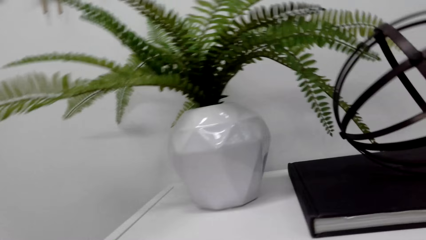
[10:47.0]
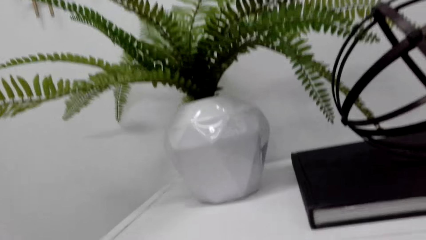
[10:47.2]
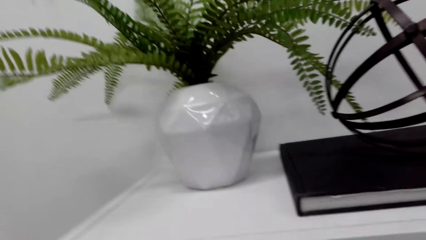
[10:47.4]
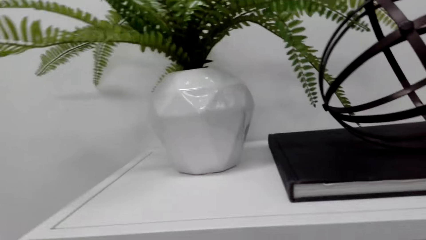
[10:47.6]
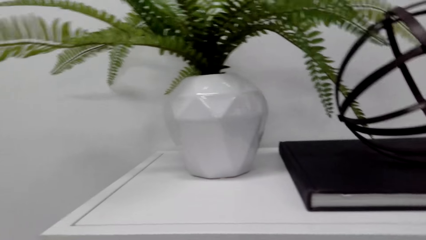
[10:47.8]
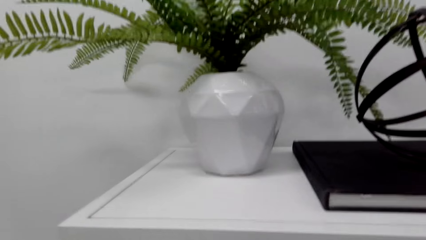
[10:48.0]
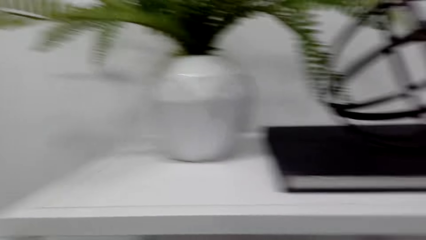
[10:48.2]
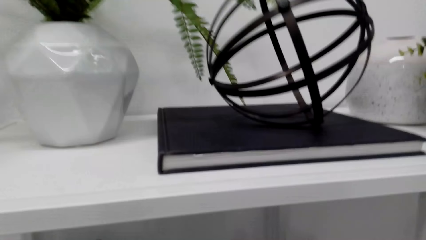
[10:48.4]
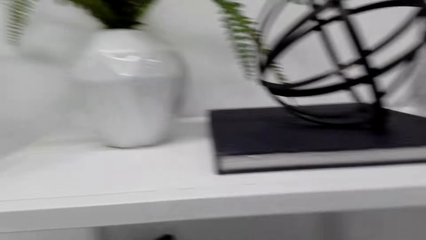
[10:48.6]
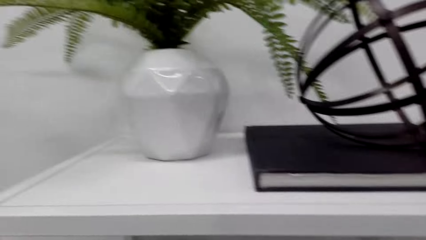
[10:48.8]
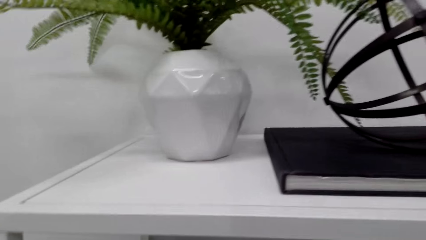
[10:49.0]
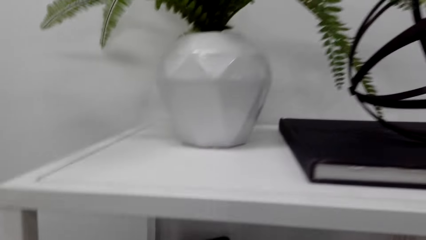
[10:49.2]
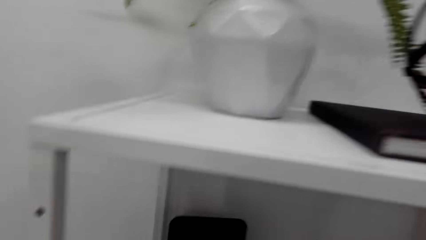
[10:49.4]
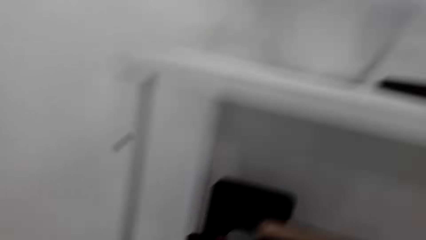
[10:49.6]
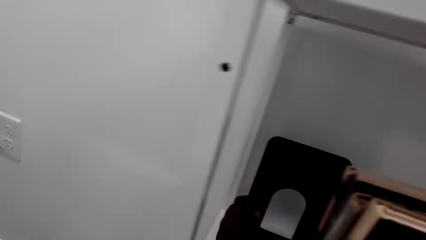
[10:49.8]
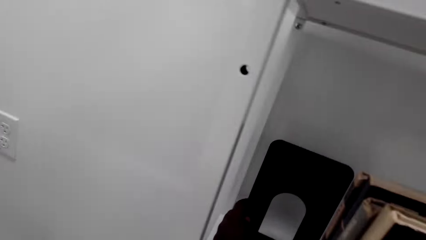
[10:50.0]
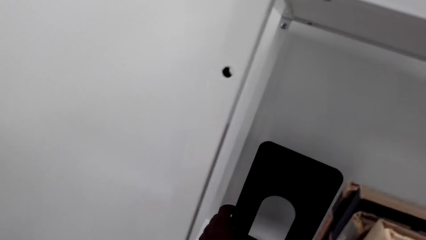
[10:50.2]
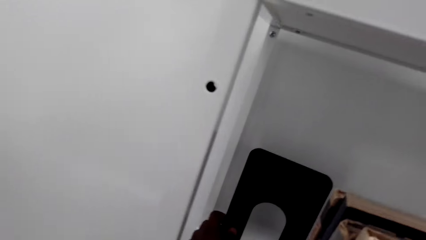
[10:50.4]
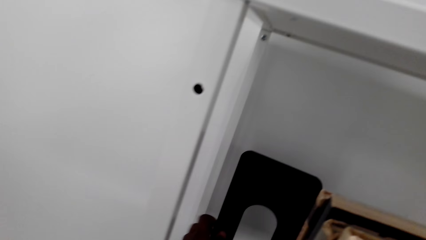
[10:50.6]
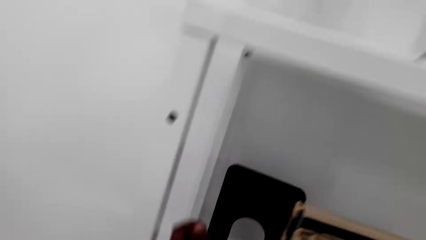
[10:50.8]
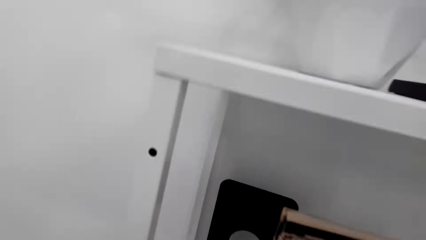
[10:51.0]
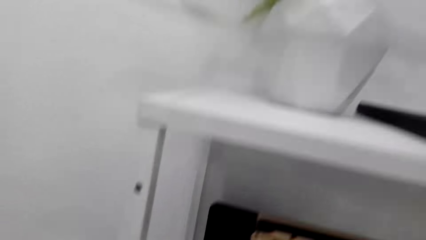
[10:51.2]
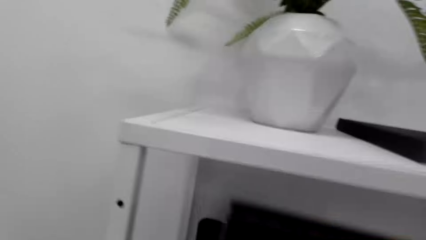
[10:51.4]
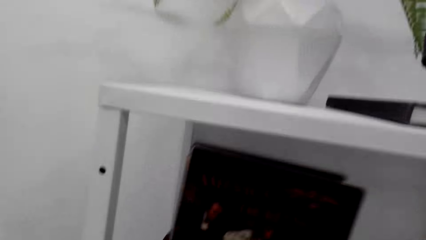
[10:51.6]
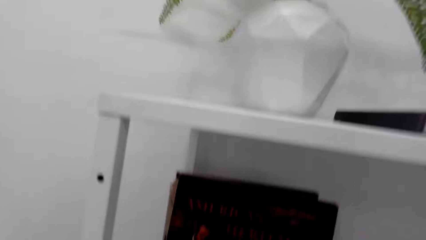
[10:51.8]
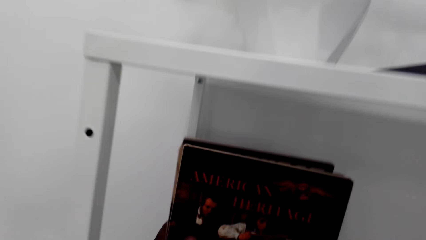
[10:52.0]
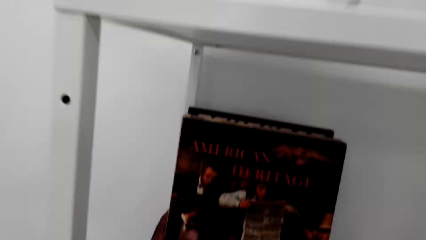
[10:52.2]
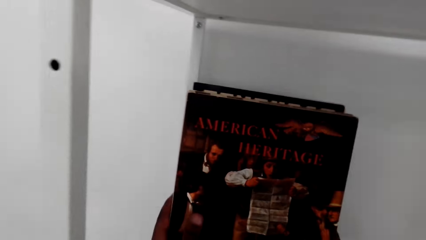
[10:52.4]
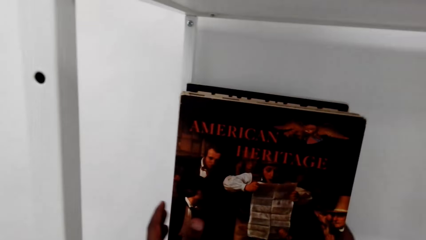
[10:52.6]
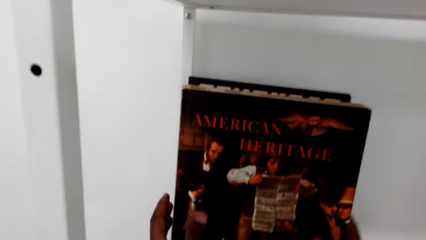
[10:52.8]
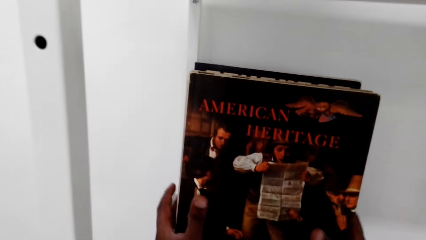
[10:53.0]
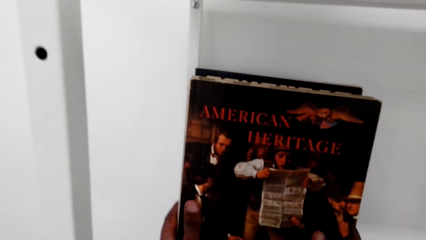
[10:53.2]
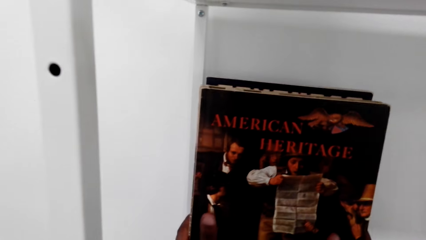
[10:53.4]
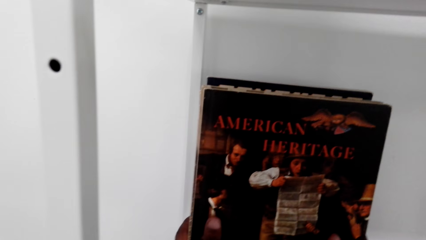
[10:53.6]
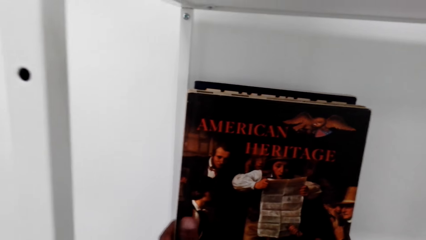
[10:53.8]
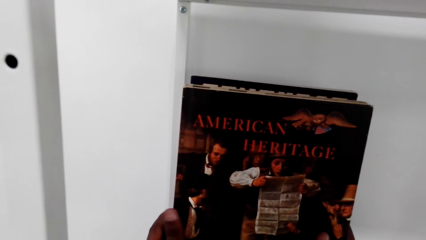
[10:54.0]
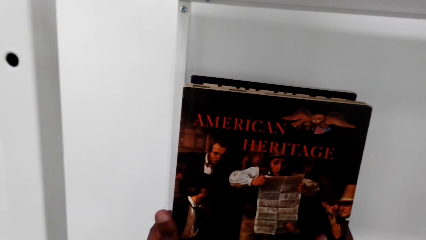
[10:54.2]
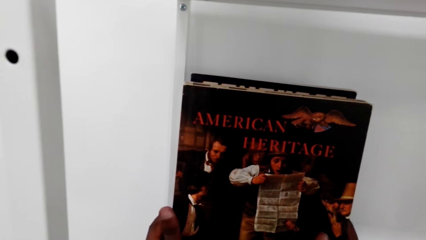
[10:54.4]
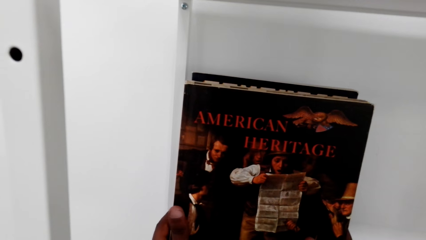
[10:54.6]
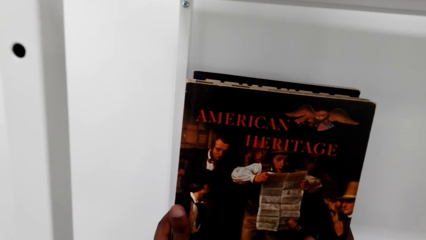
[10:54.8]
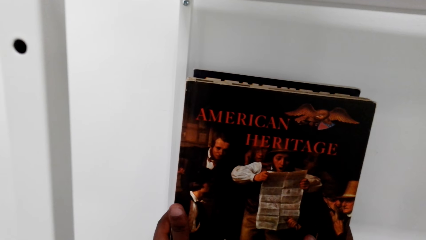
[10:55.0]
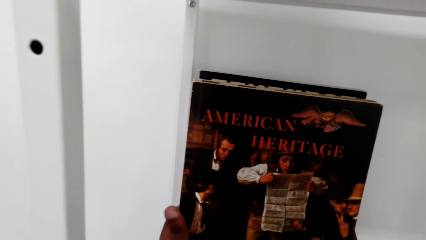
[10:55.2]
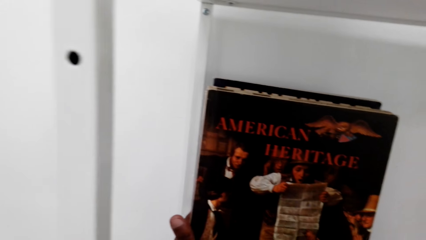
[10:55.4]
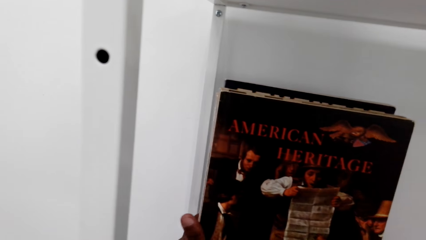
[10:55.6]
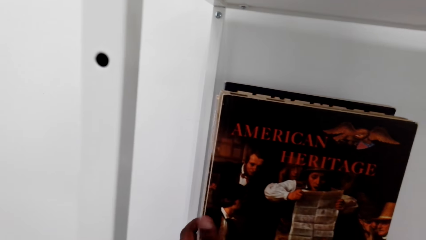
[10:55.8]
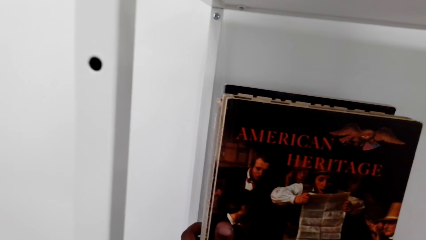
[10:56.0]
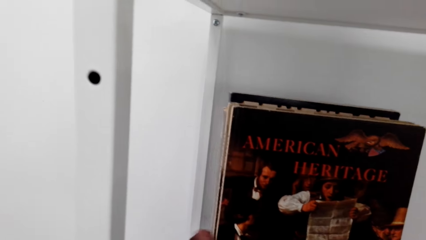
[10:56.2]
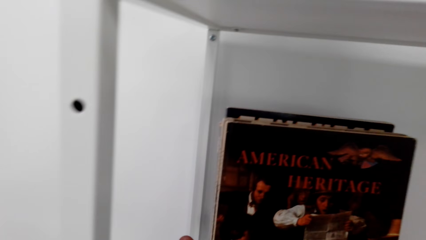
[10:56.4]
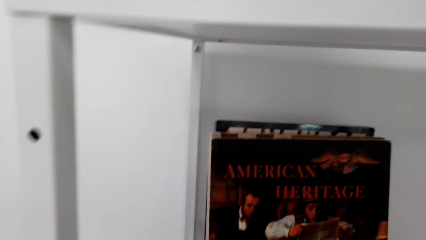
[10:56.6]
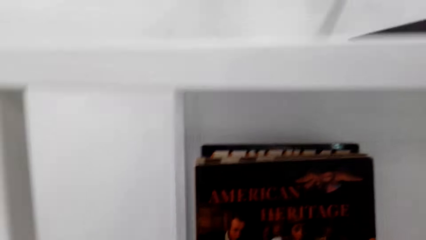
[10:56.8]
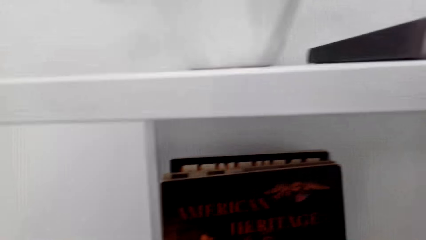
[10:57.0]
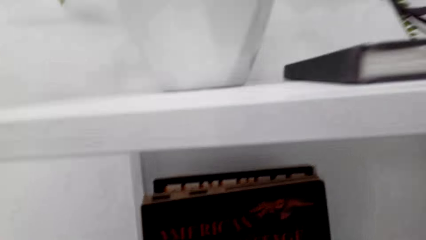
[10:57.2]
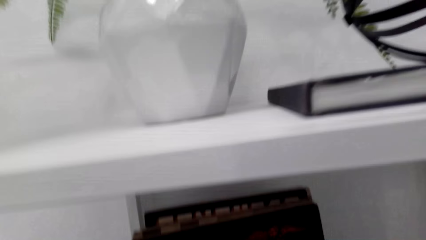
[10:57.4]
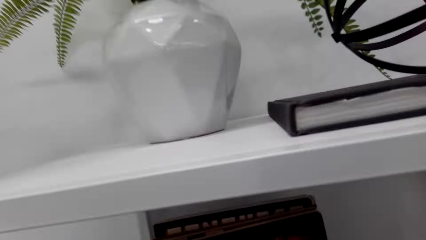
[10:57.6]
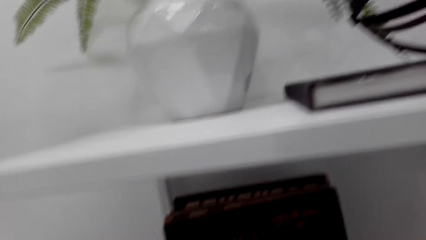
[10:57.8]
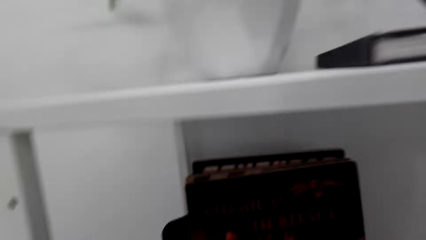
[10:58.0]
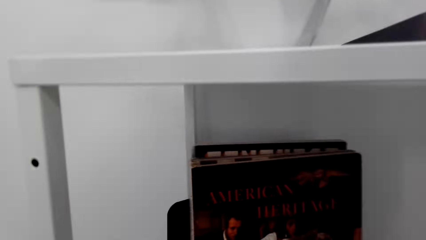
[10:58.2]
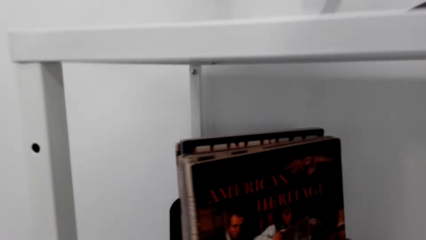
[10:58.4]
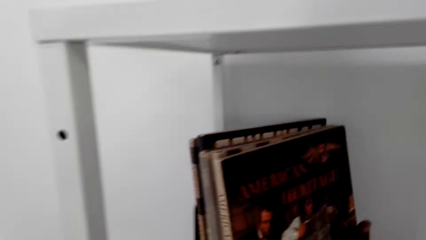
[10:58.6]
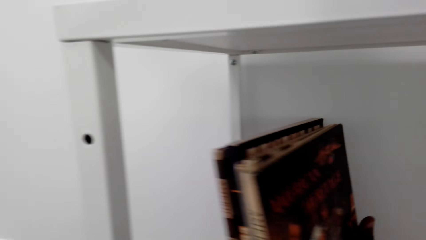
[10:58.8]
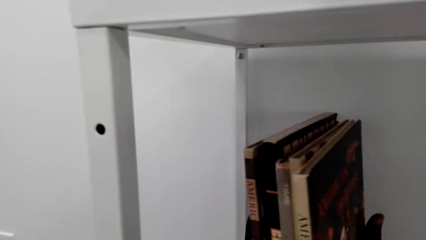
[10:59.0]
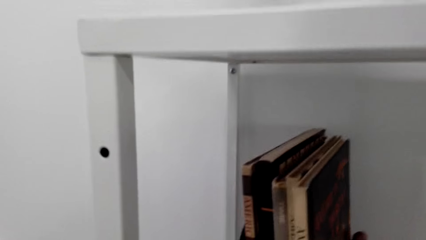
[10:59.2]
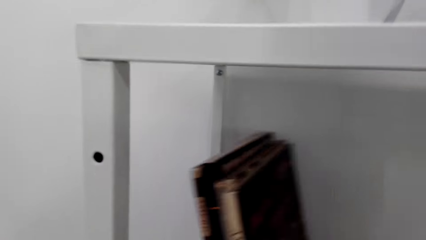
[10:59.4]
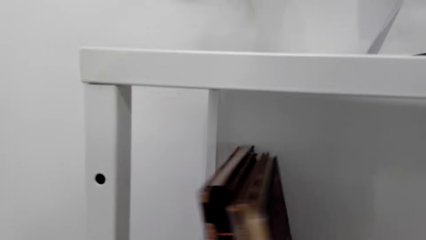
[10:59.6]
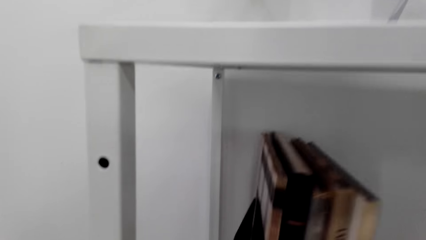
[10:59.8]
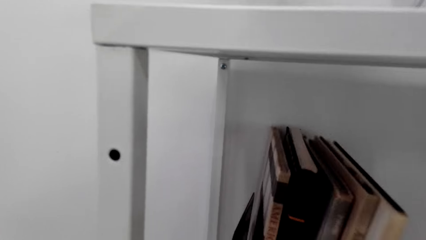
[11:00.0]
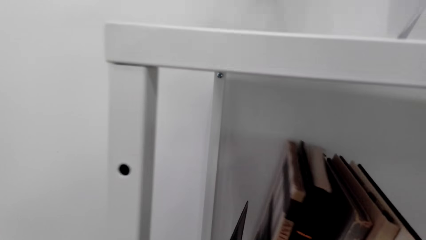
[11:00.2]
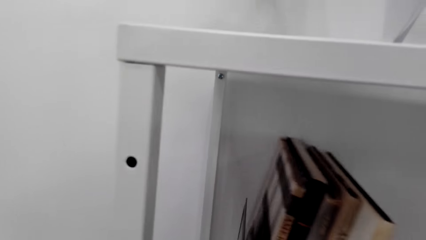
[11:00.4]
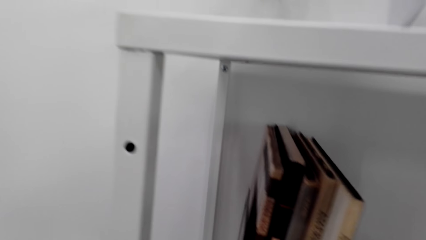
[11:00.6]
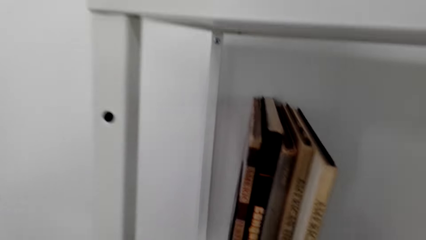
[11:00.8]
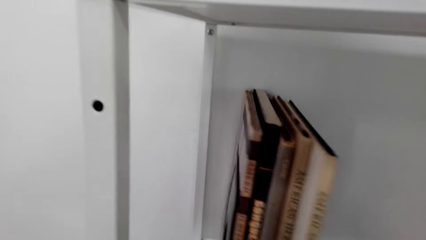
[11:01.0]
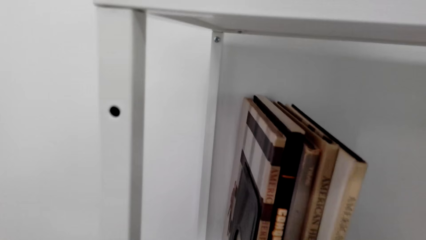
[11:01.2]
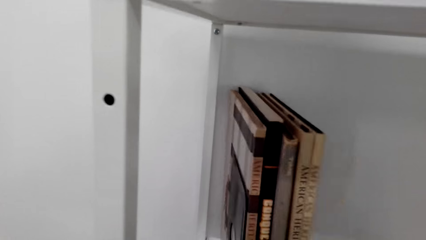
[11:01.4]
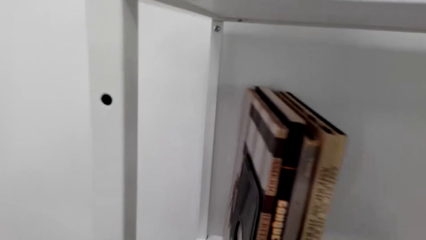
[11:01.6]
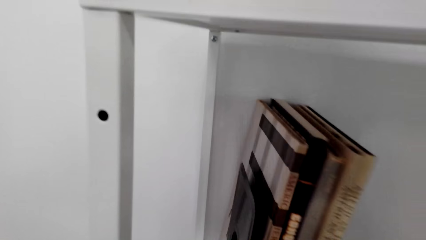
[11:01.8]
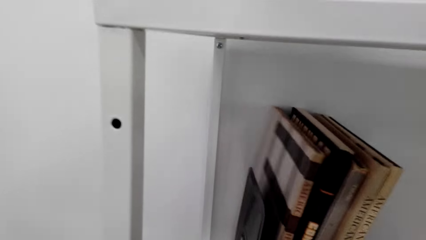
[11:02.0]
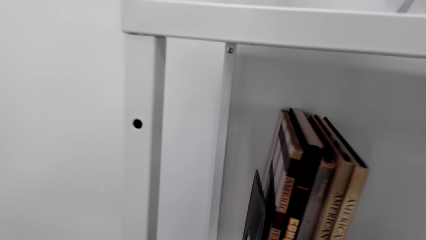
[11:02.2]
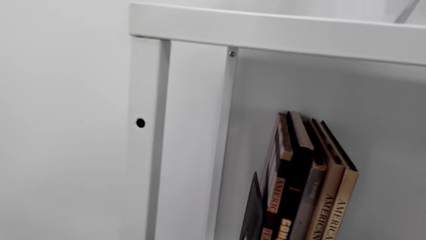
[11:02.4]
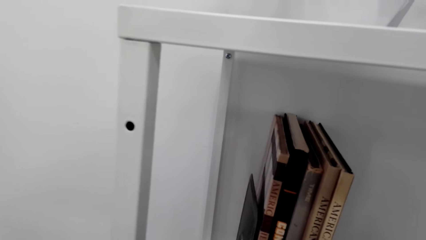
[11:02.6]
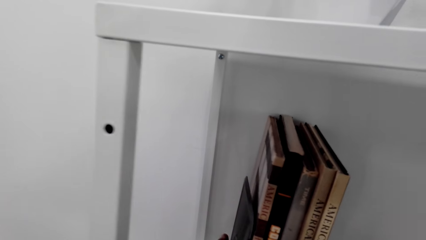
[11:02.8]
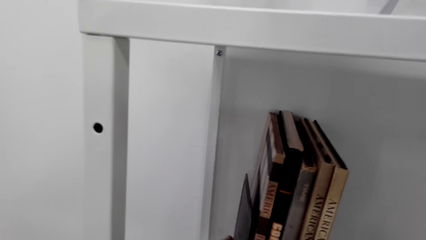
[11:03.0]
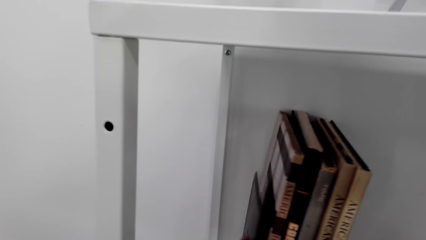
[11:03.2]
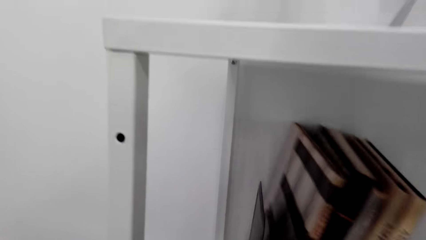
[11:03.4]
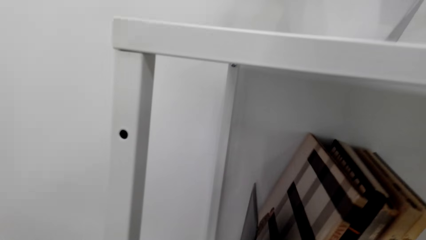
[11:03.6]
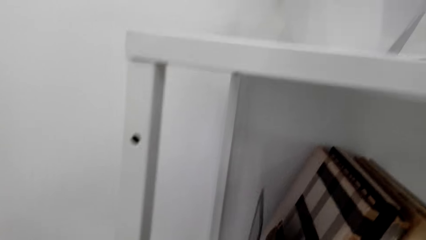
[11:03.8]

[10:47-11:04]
The camera wearer turns the book ends stand. They adjust the book on the book easel on the shelf. They put books on the book easel on the shelf. They turn the book ends together with the books.
